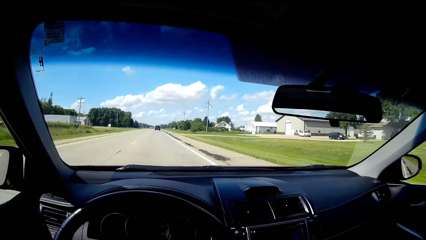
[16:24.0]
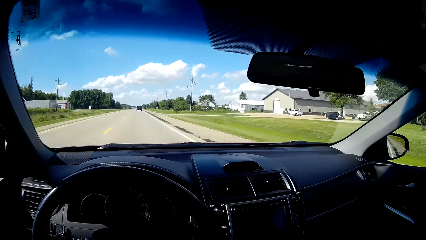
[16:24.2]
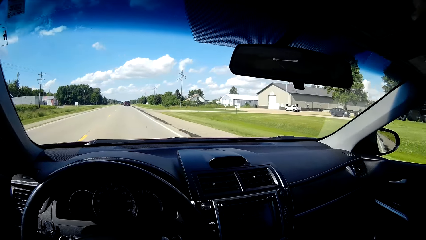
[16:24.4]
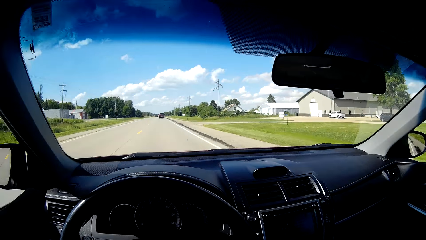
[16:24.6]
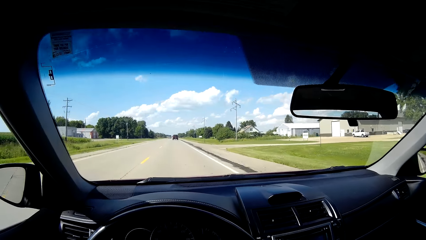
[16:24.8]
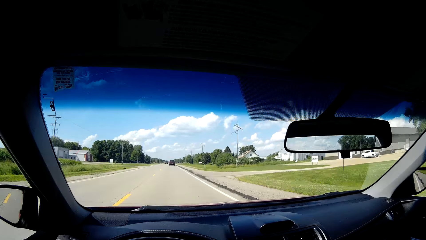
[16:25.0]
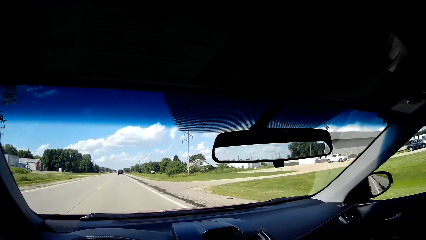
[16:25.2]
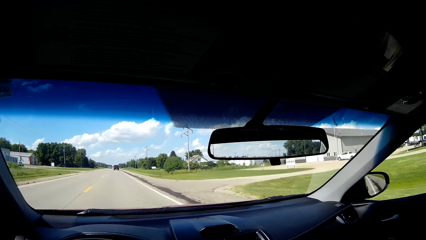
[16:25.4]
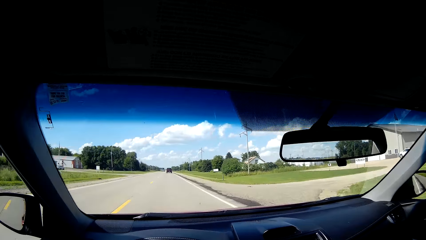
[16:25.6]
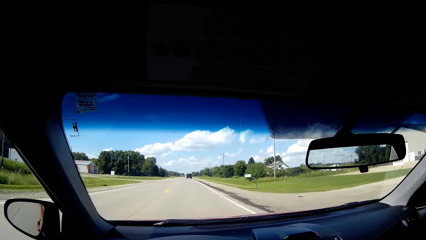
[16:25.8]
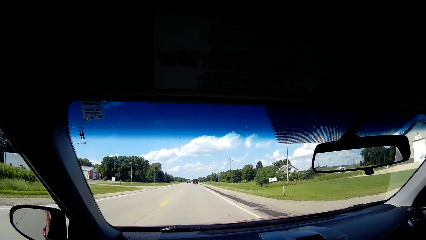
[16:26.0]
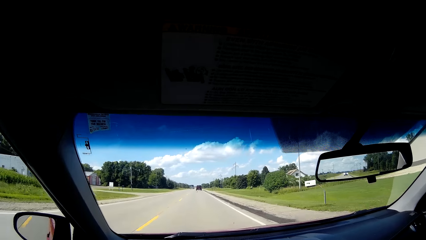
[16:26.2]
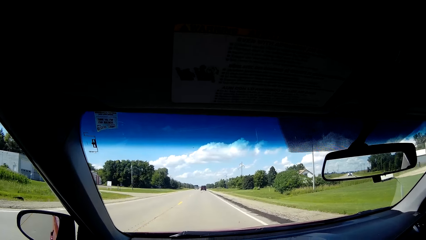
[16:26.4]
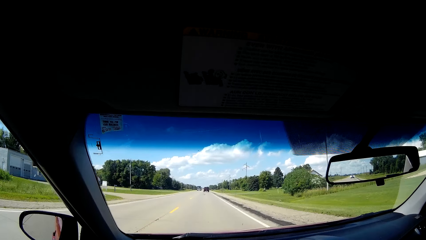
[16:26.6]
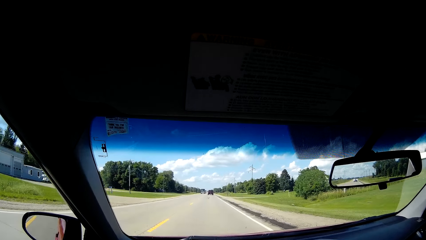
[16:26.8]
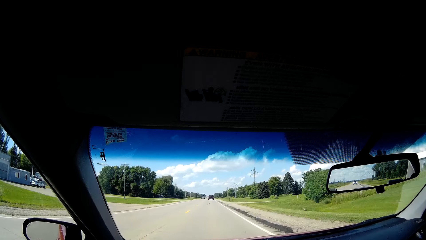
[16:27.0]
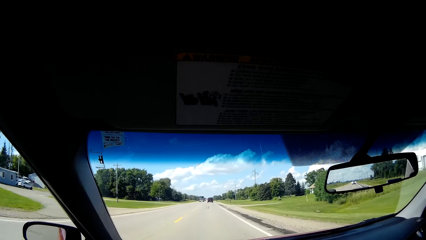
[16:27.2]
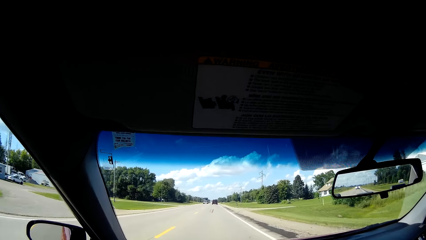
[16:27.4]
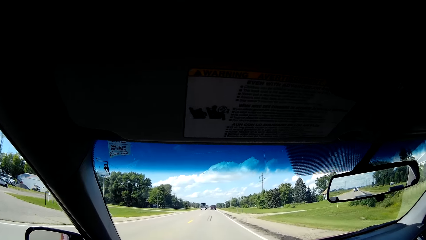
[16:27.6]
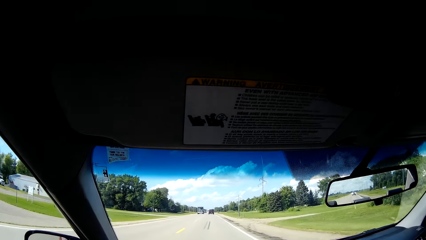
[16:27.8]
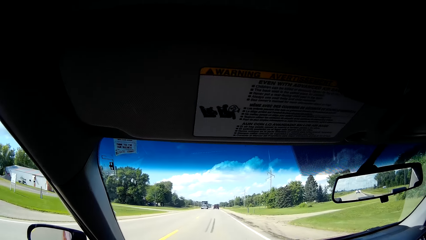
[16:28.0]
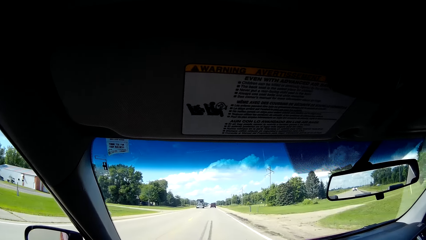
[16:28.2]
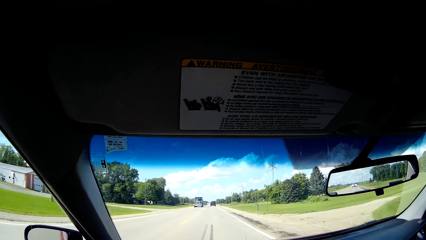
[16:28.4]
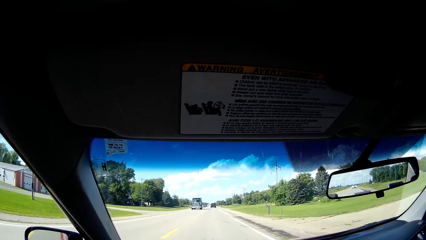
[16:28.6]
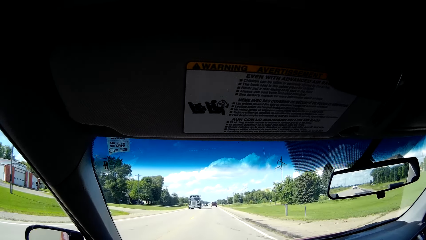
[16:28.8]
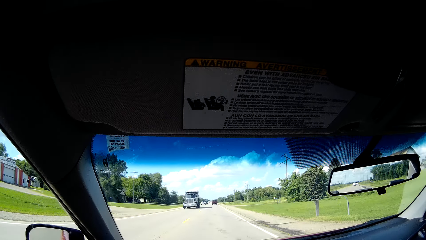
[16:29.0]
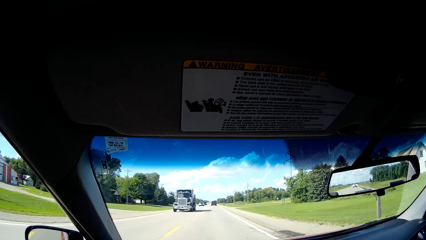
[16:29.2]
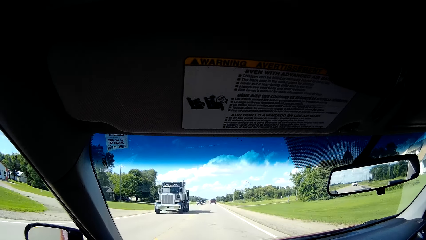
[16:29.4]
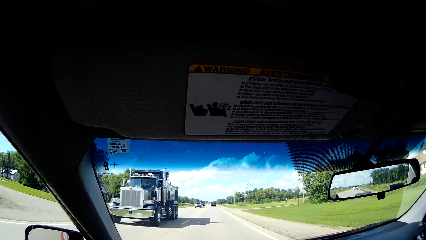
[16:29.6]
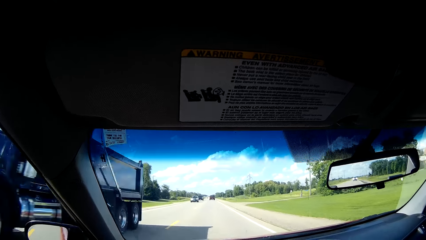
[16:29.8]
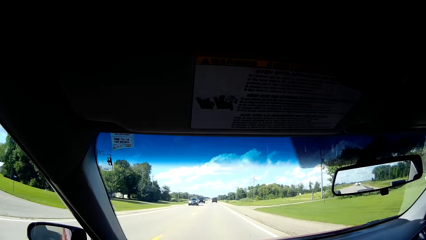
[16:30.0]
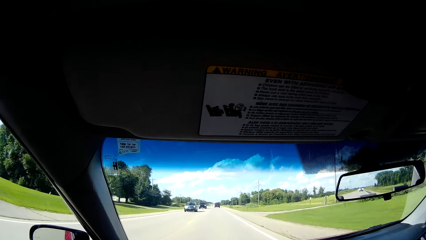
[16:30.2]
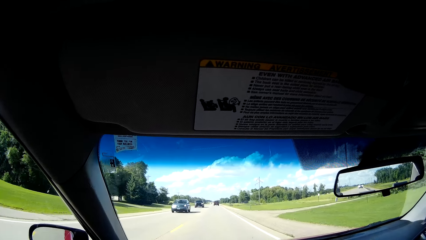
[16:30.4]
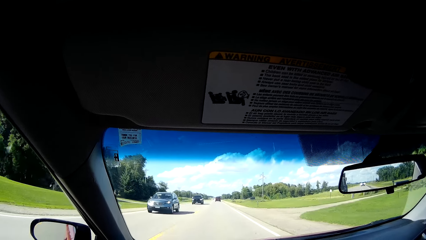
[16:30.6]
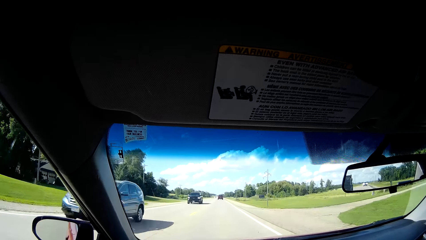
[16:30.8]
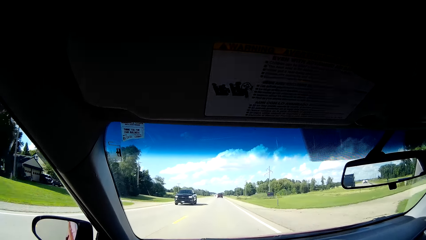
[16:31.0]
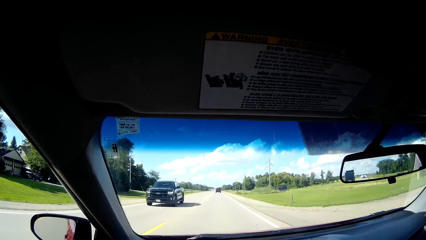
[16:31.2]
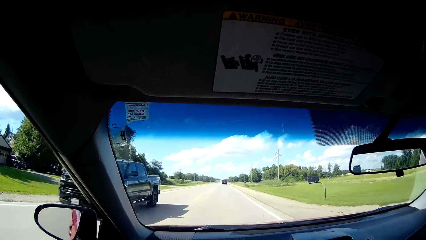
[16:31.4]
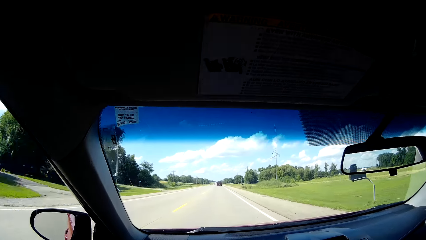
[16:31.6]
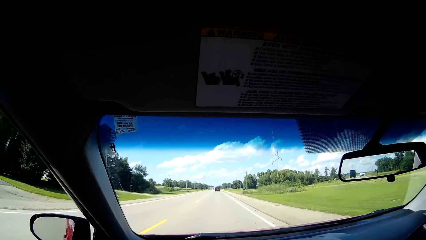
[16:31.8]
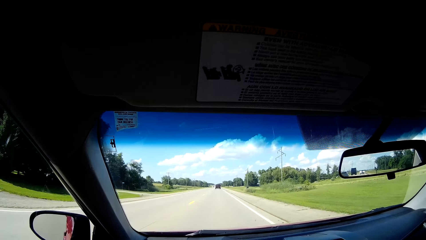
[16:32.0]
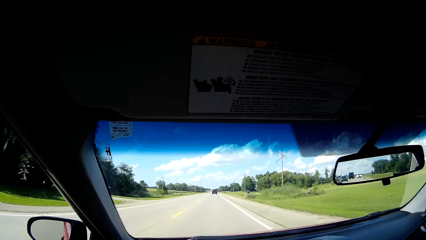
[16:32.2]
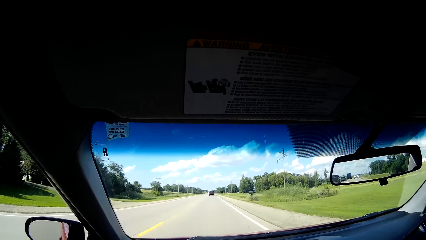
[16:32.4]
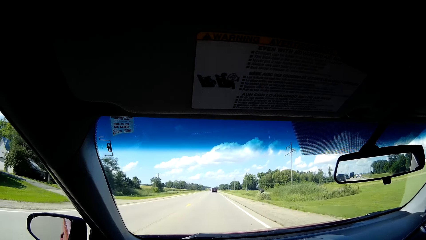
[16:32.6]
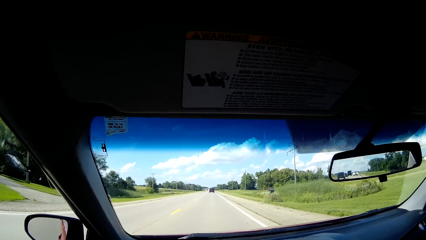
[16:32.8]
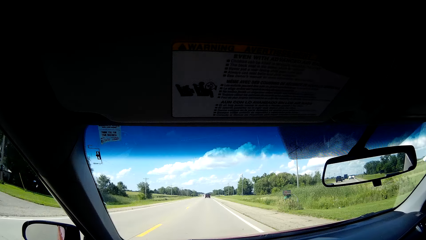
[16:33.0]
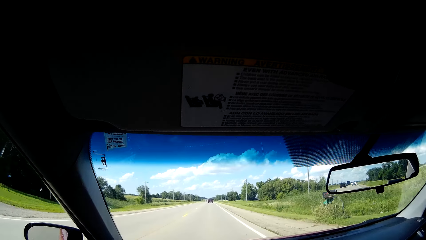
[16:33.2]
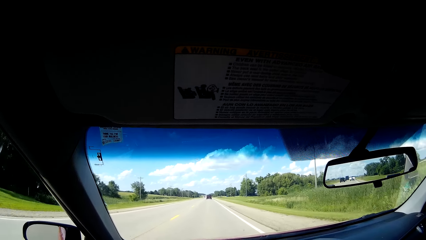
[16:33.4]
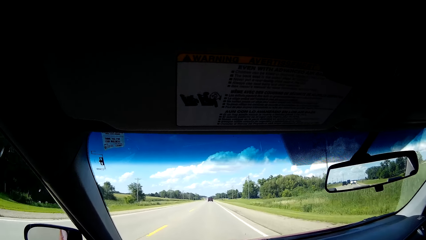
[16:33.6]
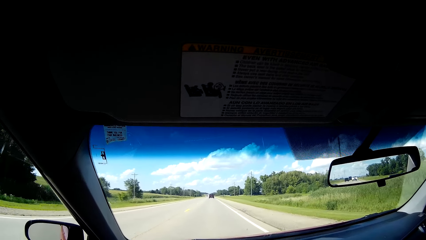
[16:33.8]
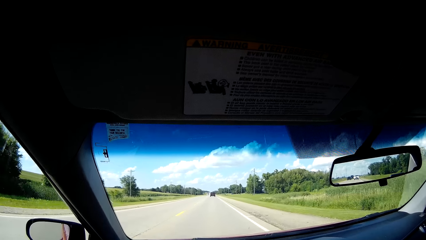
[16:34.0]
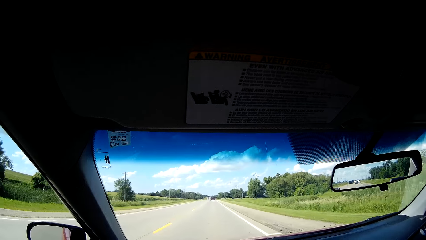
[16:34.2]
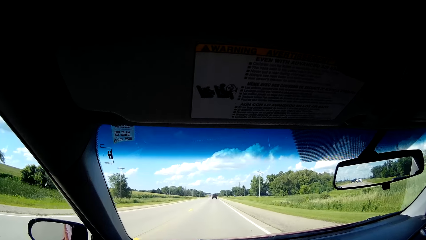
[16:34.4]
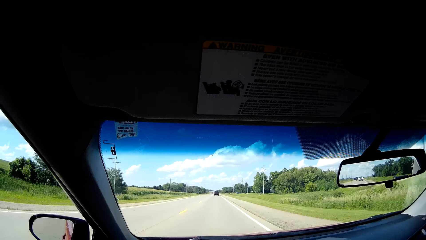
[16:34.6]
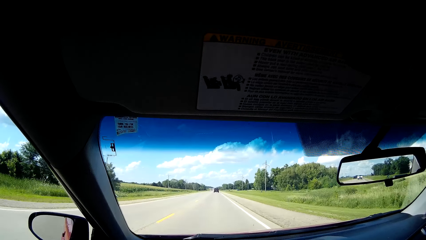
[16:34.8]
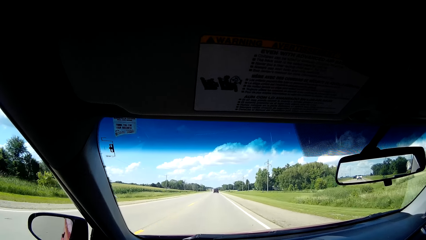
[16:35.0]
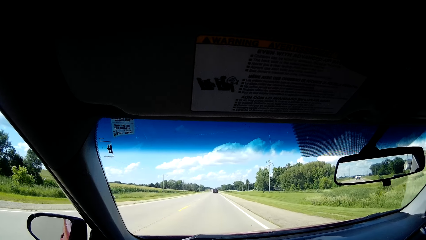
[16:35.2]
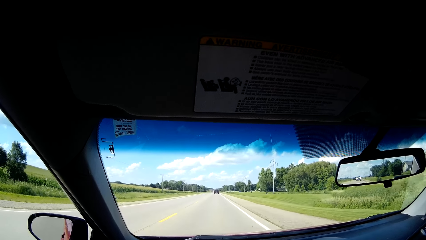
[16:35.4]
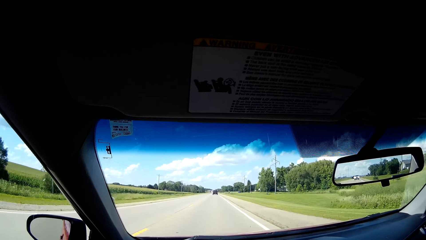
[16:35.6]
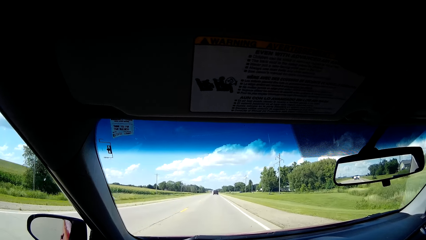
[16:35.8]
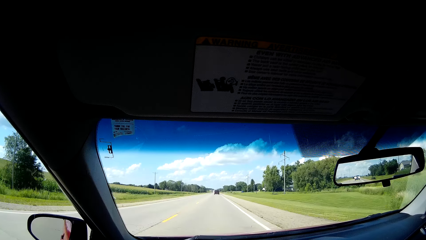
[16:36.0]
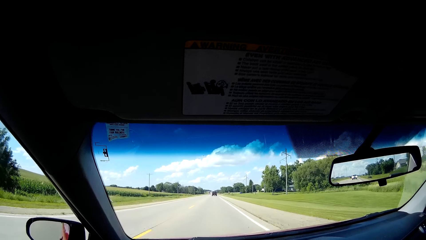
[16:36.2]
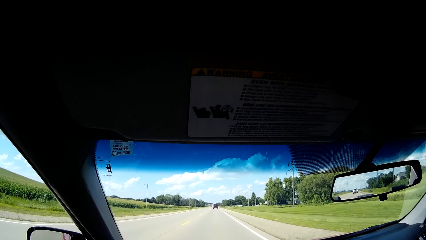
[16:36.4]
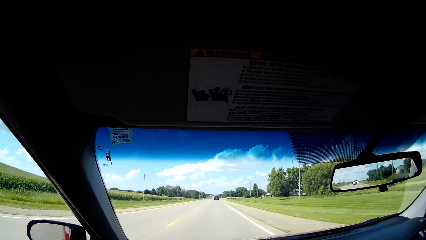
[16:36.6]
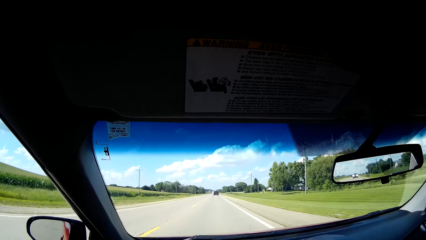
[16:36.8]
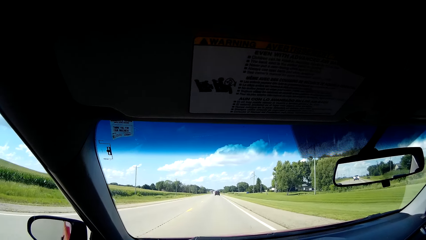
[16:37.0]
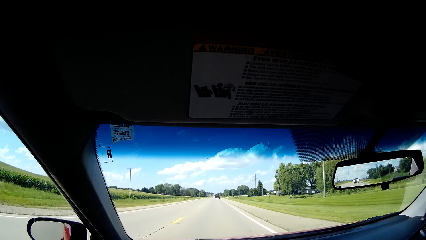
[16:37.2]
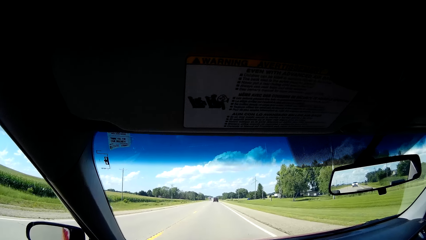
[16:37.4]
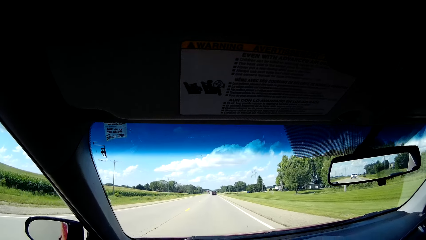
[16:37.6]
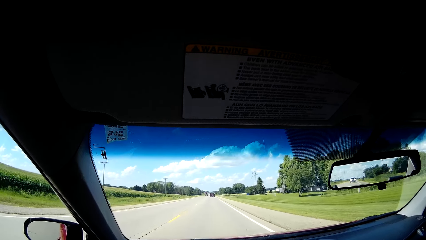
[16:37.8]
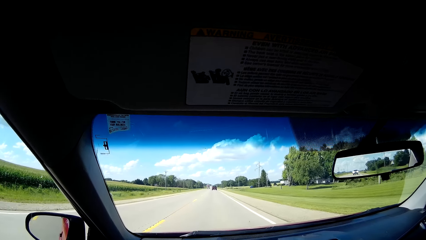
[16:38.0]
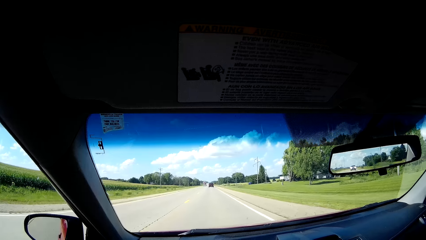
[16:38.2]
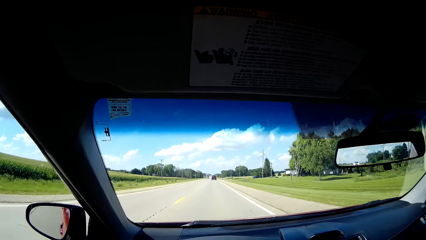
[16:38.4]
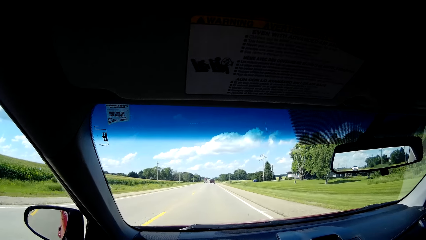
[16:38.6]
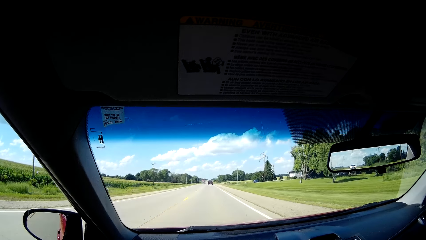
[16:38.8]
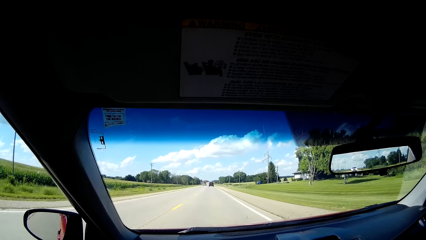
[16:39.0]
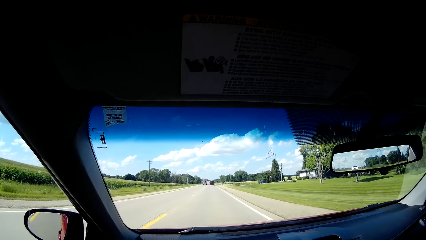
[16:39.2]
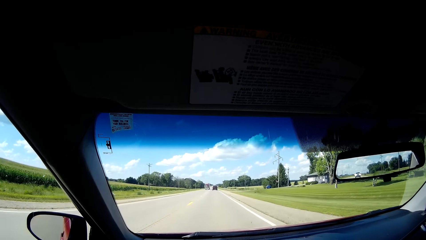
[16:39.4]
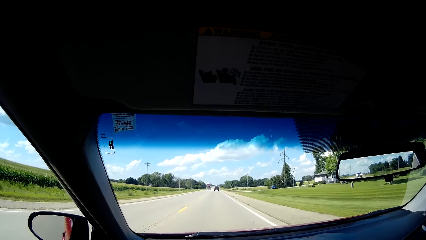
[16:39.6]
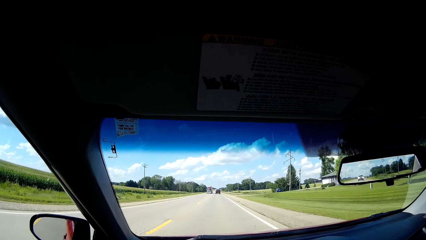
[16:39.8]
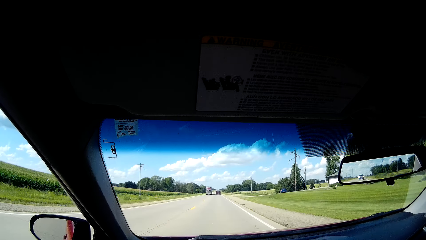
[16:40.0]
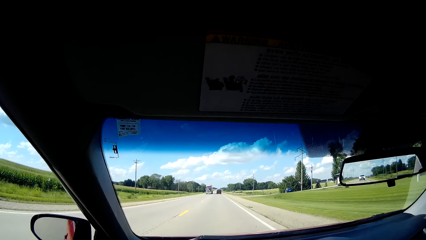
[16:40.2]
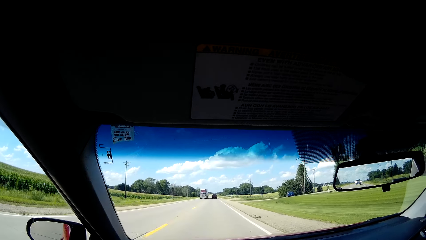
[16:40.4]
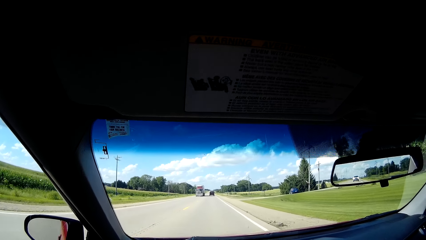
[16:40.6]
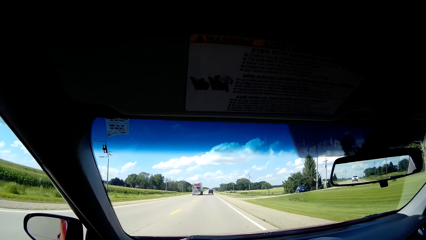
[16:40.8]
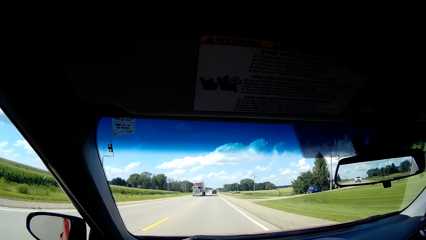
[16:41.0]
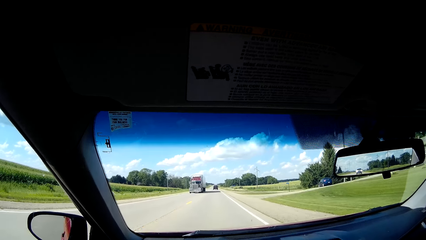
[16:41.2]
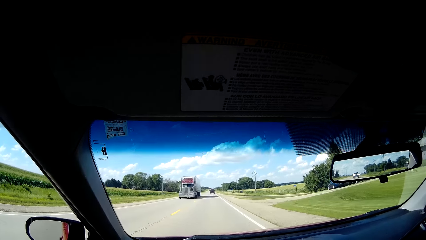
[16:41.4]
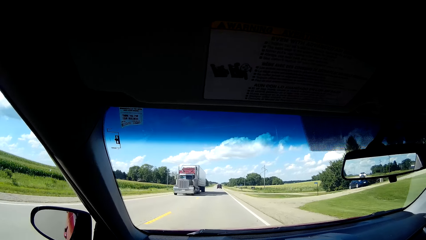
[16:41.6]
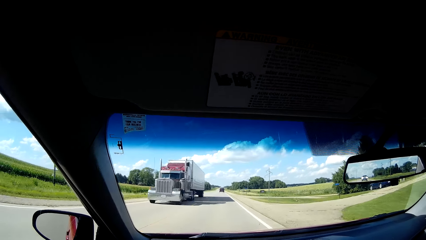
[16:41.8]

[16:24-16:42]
The camera wearer looks at the houses. They look at the truck. They look at the car. They look at the pickup on the road. They drive on the road. They listen to the music.
